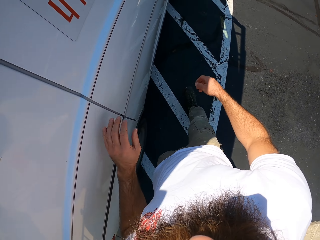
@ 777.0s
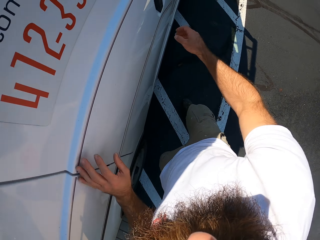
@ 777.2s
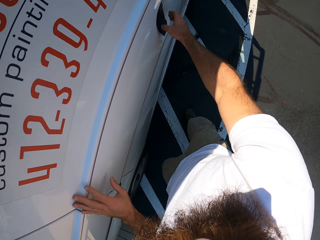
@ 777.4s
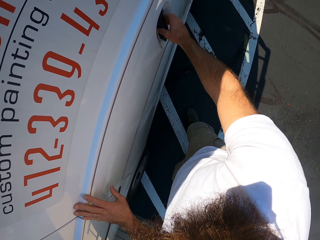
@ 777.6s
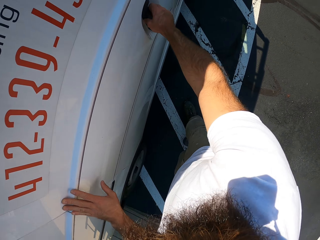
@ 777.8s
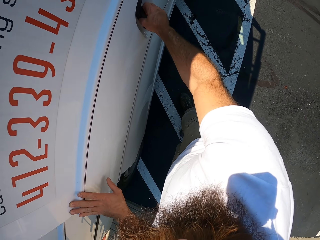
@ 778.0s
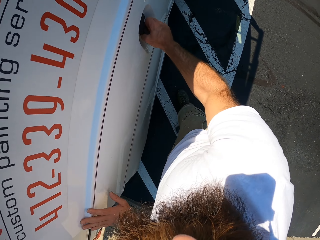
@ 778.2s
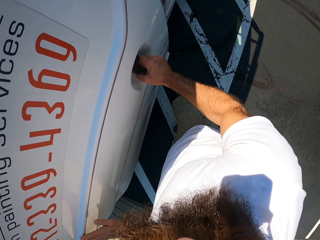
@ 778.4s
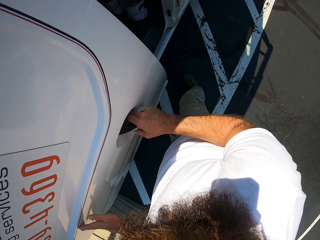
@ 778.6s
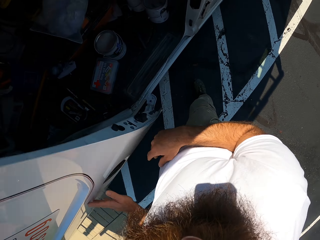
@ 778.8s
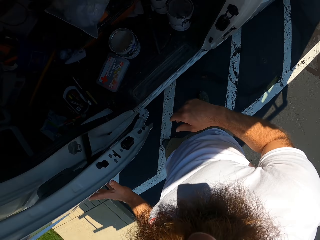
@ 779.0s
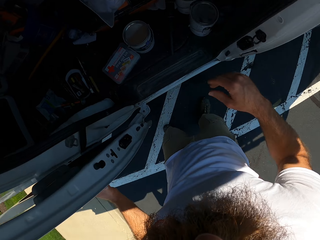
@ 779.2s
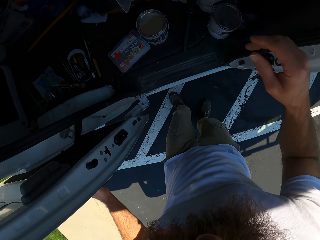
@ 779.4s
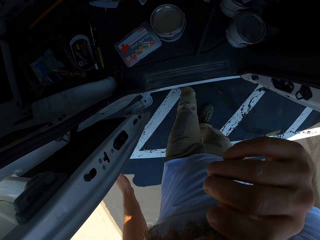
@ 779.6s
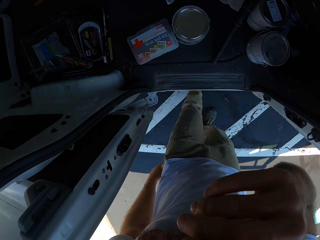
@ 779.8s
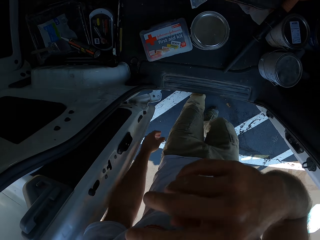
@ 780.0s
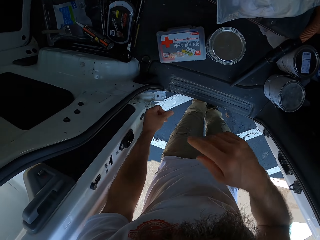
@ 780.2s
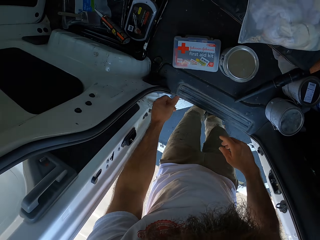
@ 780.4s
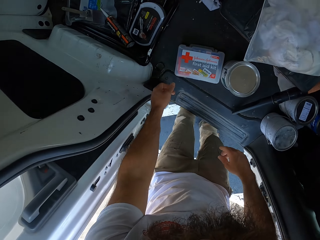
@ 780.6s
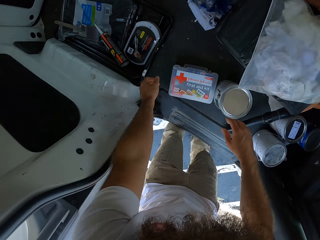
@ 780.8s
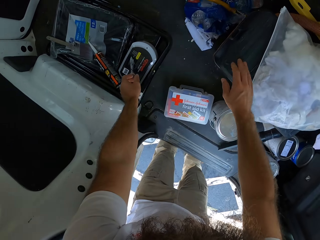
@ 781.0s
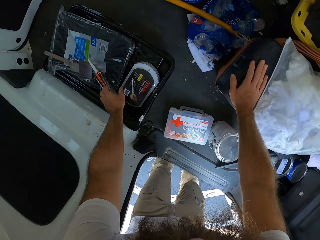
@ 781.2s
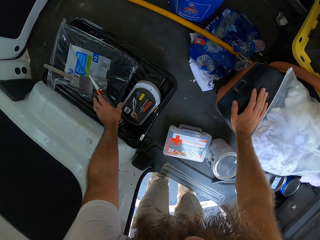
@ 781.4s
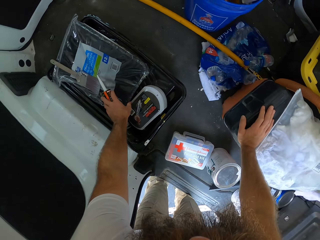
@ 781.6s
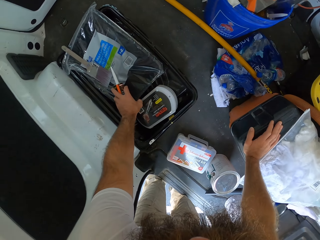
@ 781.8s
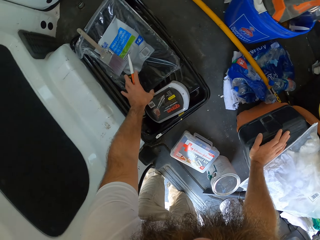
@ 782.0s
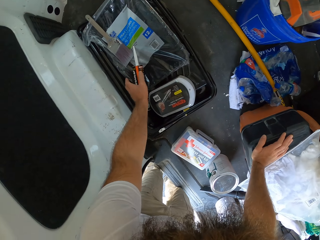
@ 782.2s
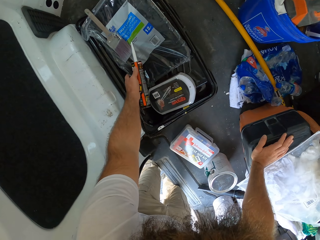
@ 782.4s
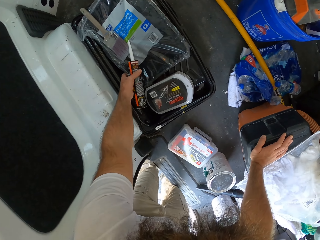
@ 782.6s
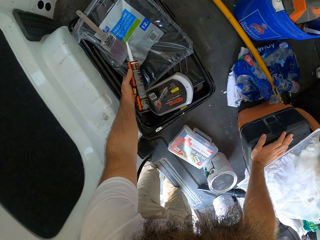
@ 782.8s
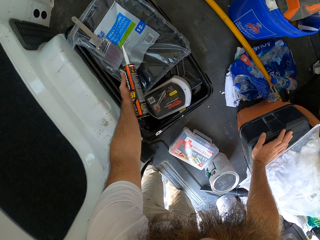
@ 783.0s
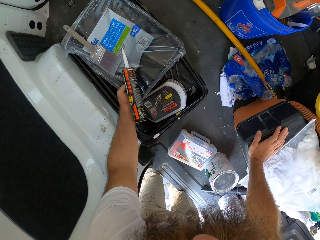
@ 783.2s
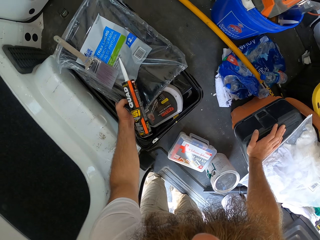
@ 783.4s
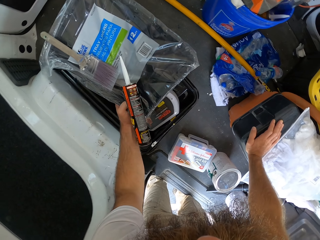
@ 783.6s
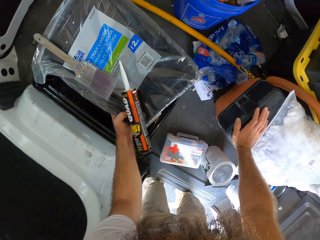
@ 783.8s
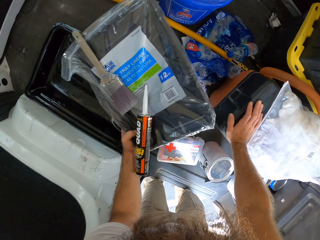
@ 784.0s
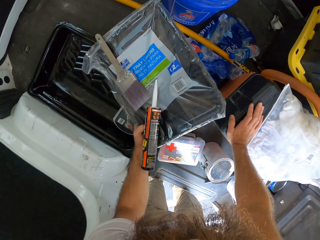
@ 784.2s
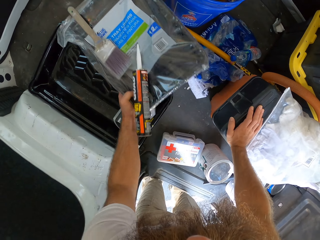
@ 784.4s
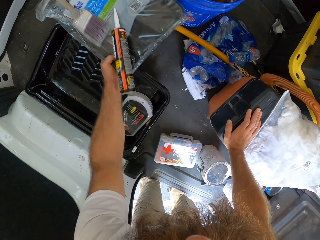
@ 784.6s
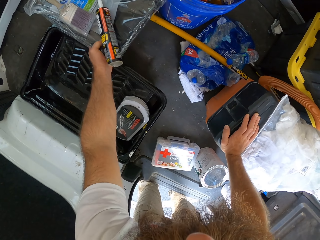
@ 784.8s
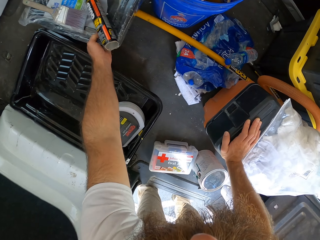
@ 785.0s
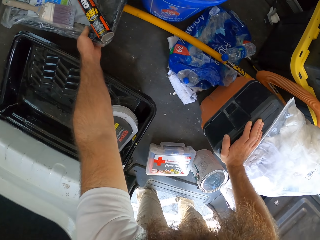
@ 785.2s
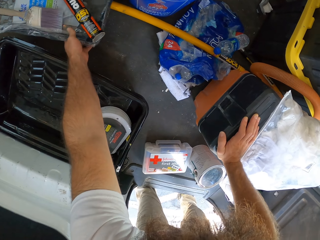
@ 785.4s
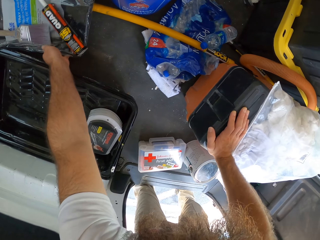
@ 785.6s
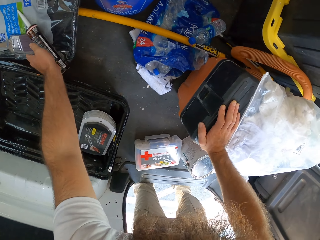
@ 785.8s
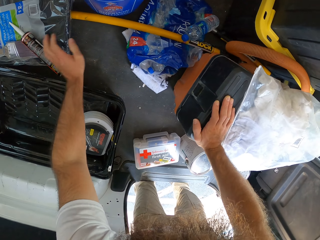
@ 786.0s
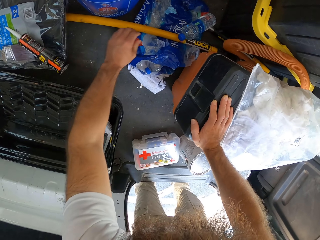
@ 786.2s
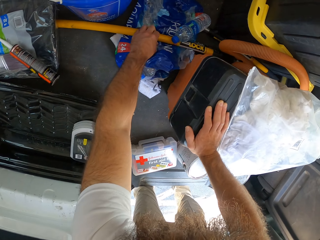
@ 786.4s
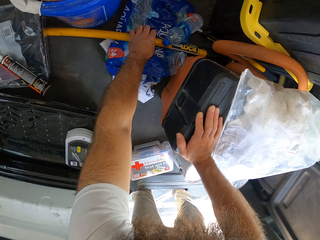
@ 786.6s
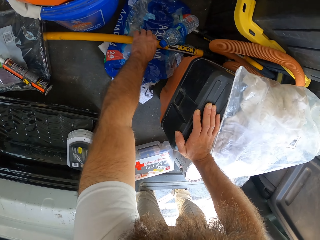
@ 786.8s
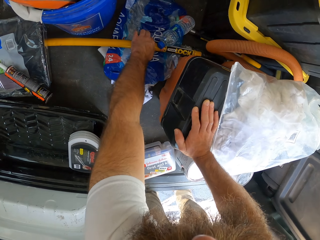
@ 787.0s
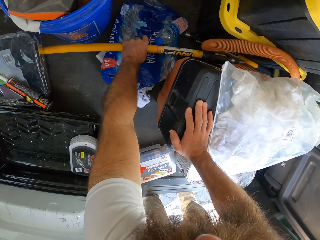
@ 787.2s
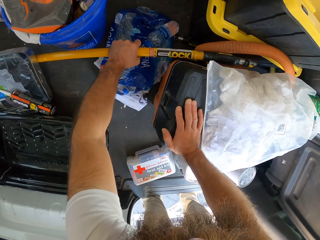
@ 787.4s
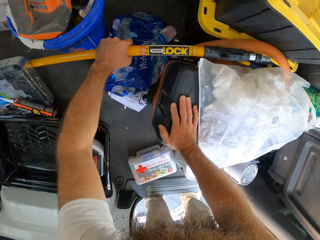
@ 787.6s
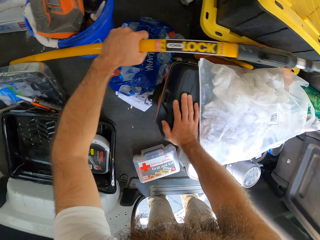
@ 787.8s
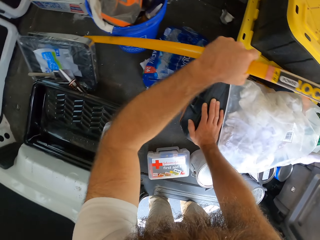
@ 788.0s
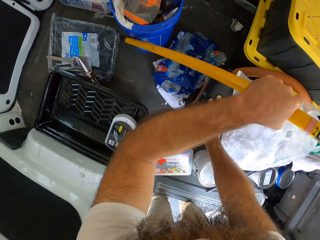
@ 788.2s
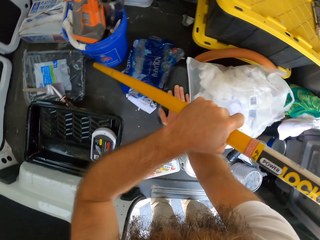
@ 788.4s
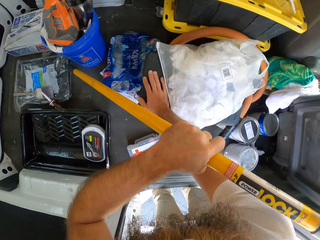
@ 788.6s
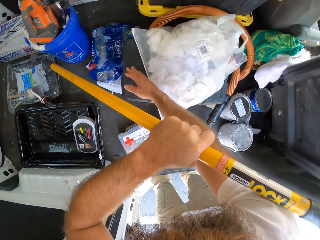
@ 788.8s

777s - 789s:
The camera wearer touches the bus with his left hand. He opens the bus' door with his right hand. He touches his beard with his right hand. He places his right hand on the container in the bus. He repositions a paint tray in the bus with his left hand. He holds the paint tray. He places the paint tray in the car. He picks up a stick in the bus with his left hand. He holds the power lock rod.

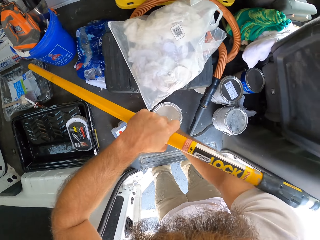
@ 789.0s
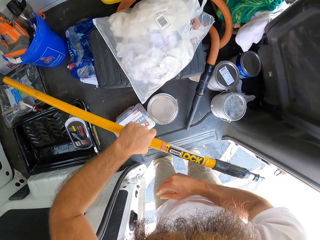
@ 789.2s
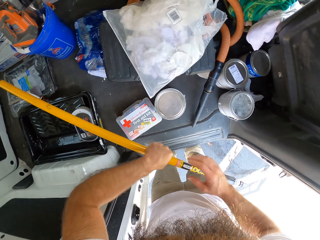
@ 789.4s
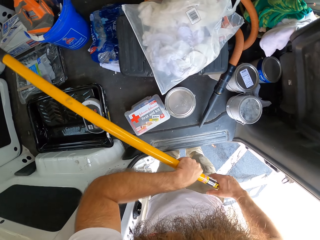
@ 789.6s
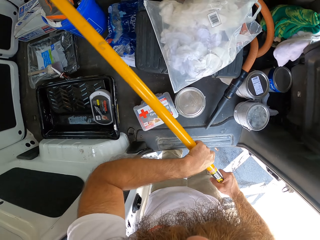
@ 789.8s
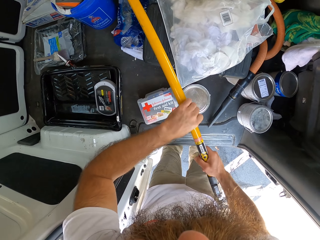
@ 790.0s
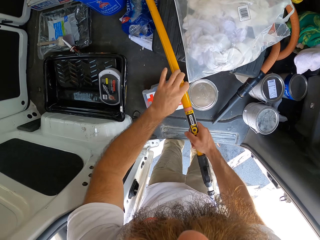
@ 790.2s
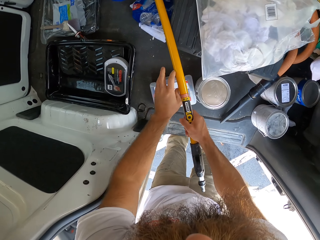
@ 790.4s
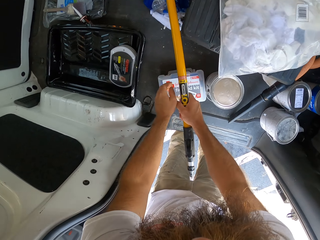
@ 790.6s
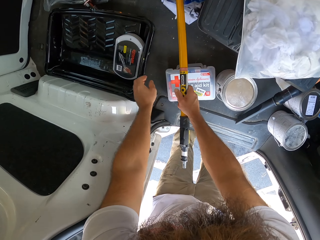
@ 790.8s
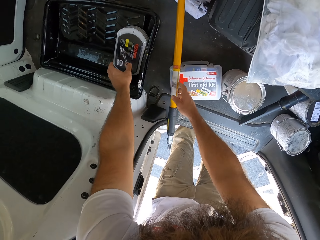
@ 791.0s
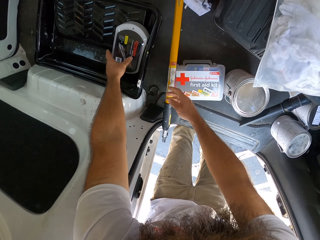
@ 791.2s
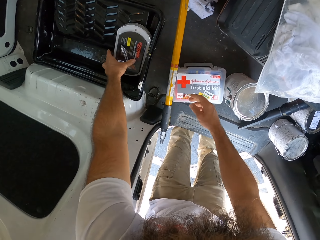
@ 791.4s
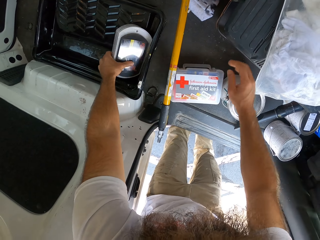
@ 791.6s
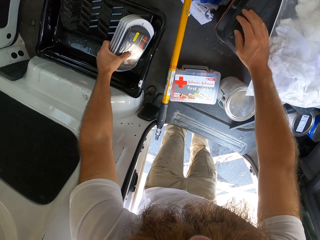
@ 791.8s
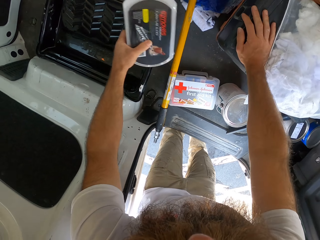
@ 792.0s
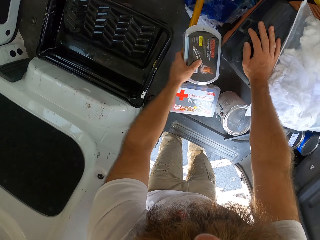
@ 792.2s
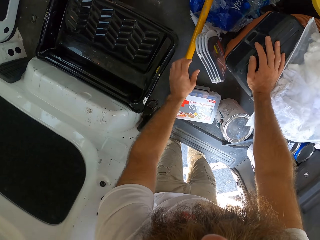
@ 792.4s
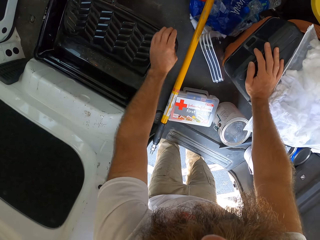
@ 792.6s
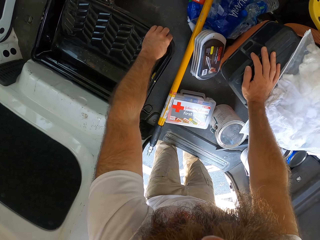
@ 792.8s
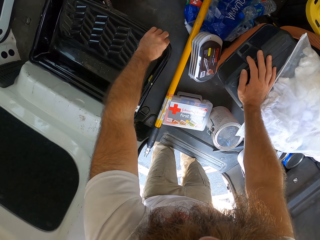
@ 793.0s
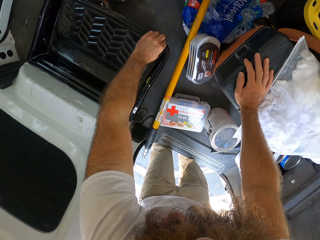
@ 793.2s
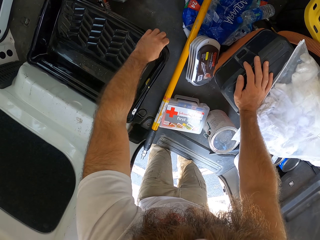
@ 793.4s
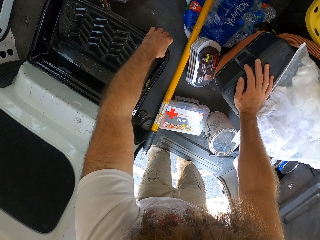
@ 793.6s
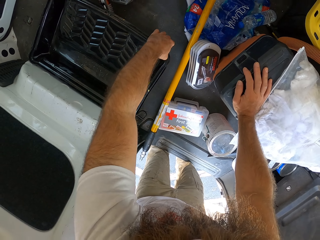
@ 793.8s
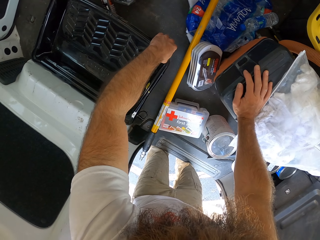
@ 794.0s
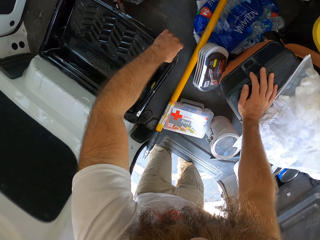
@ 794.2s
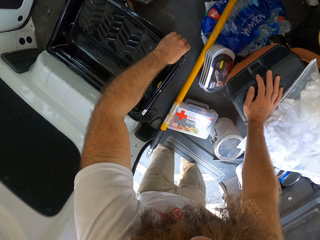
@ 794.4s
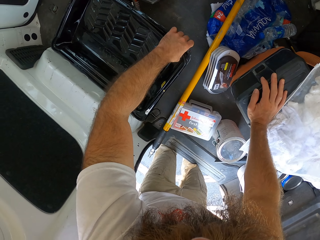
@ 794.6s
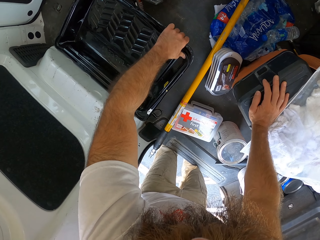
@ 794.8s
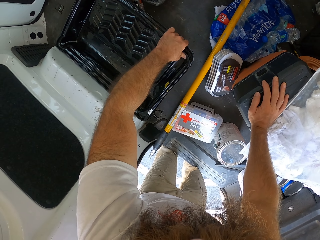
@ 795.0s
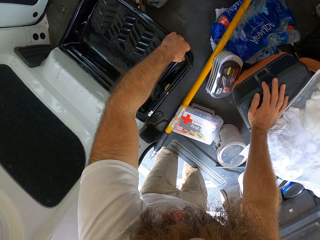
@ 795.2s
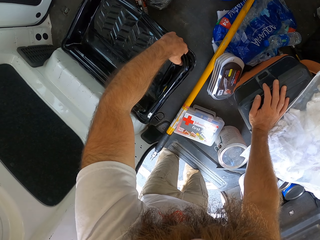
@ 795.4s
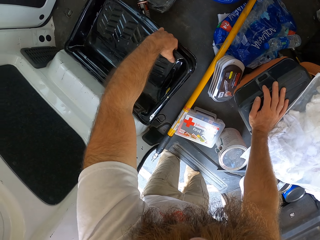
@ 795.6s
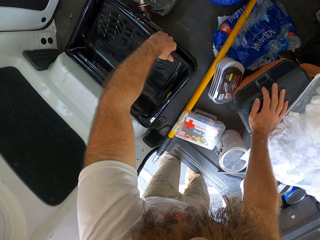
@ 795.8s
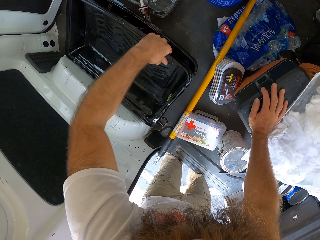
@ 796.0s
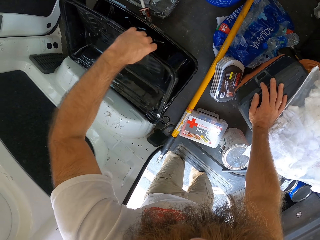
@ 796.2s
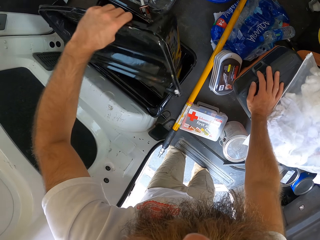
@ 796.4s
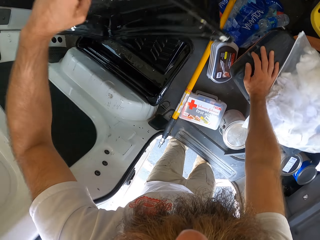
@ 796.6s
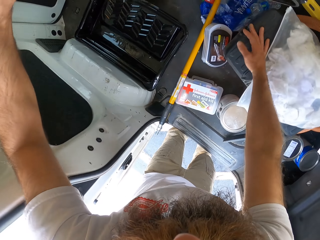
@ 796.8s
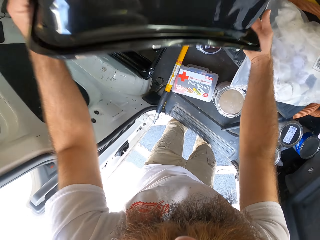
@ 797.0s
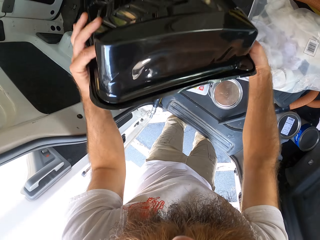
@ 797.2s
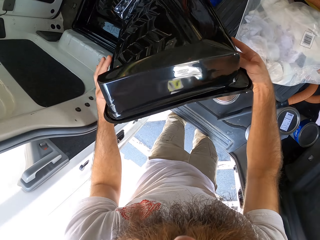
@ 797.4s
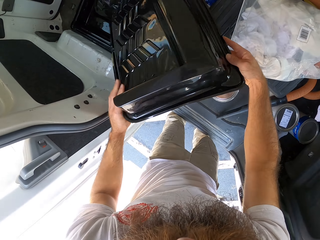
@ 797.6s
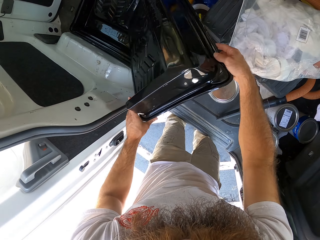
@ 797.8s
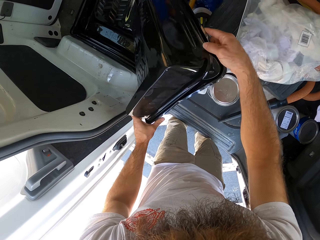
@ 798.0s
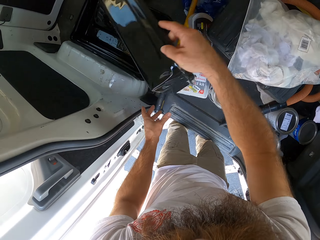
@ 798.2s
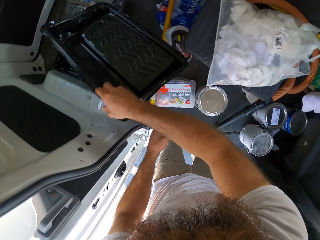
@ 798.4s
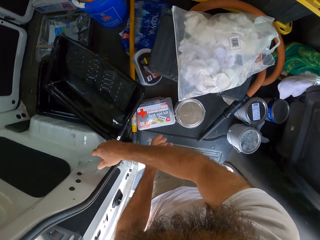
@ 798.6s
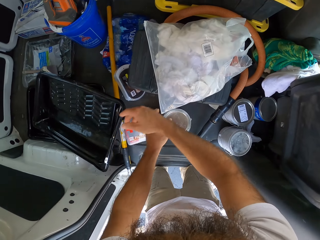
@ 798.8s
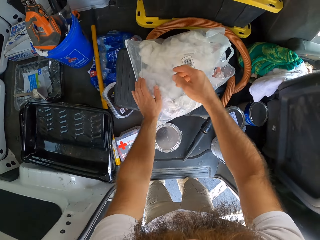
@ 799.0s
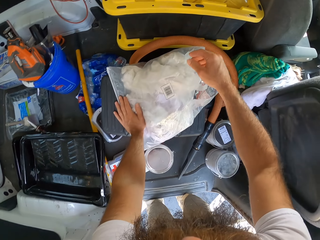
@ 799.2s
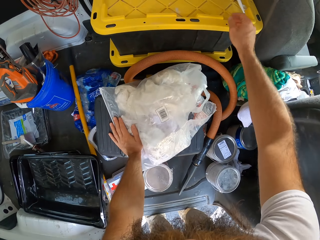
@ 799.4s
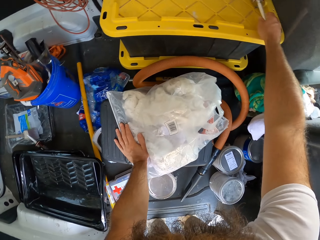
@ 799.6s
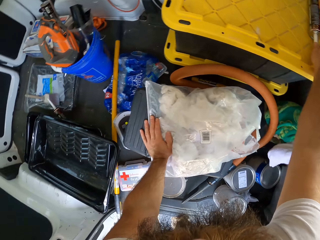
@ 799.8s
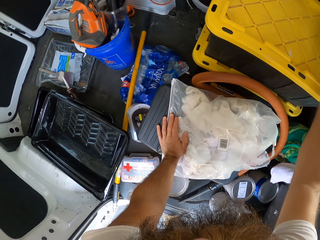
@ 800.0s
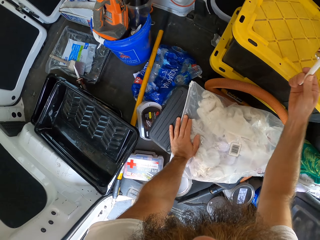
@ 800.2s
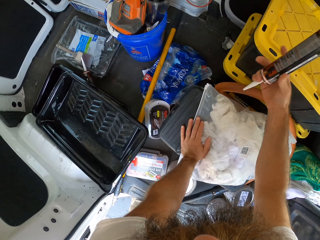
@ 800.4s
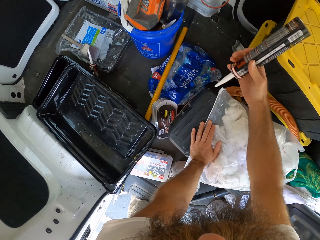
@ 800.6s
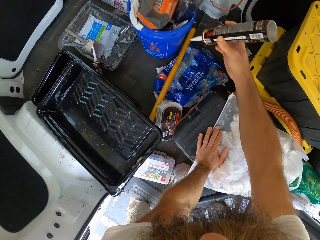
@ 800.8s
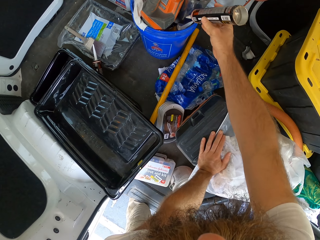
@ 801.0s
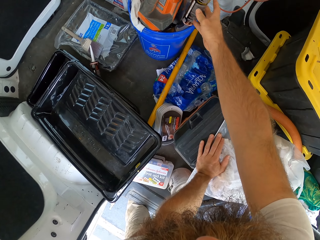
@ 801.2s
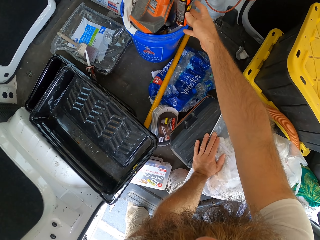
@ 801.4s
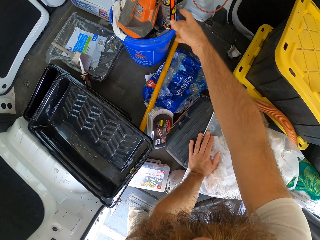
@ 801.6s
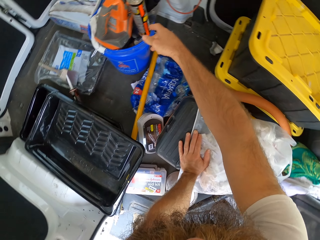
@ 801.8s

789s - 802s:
The camera wearer holds the stick with his right hand. He drops the stick in the bus with his right hand. He picks up a container in the bus with his left hand. He places his right hand on the container in the bus. He drops the container in the bus with his left hand. He picks up a paint tray from a stack of paint trays in the bus with his left hand. He holds the paint tray. He drops the paint tray on the stack of paint trays in the bus with both hands. He places his left hand on the container in the bus. He holds the plastic bag. He picks up the paint tube or plastic bottle. He drops the plastic bottle in a bucket in the bus with his right hand.
